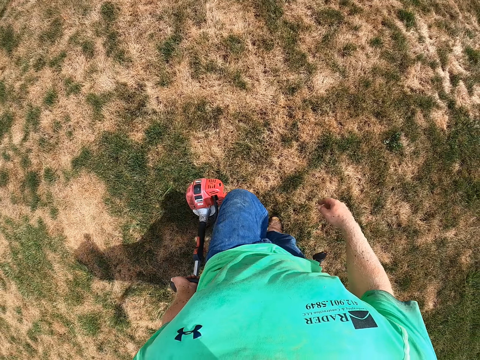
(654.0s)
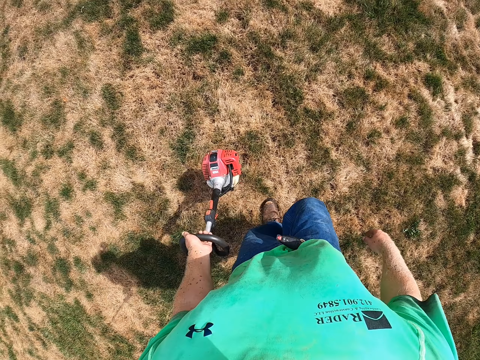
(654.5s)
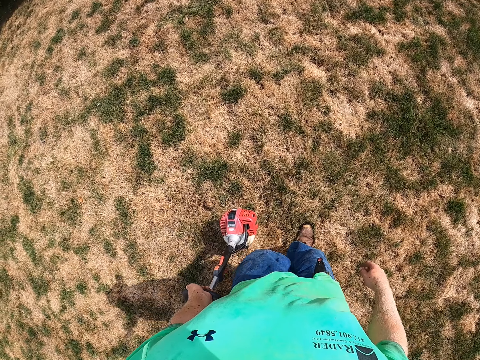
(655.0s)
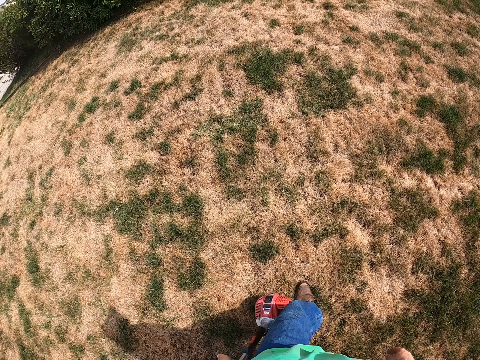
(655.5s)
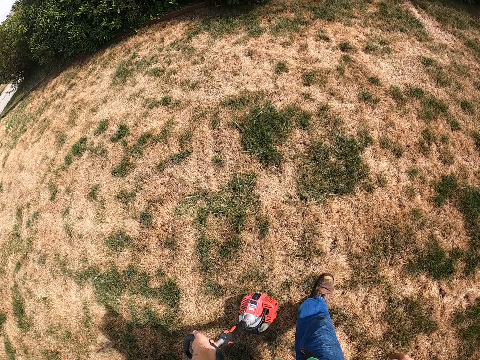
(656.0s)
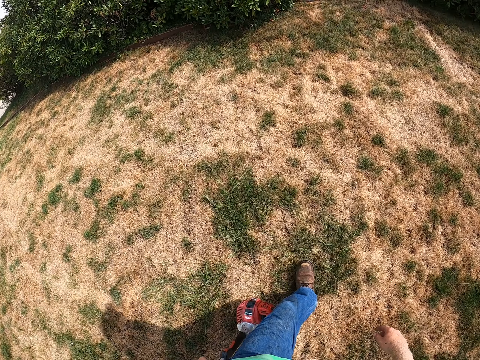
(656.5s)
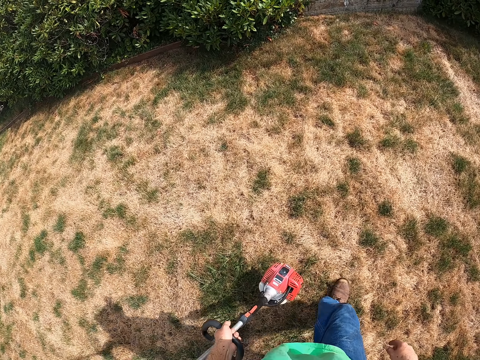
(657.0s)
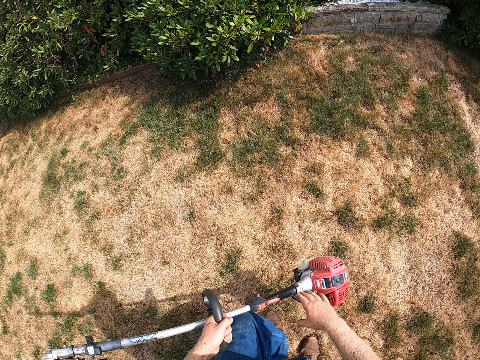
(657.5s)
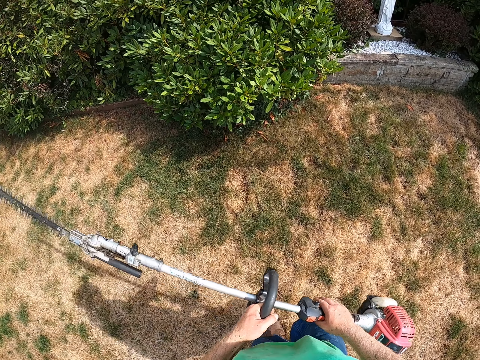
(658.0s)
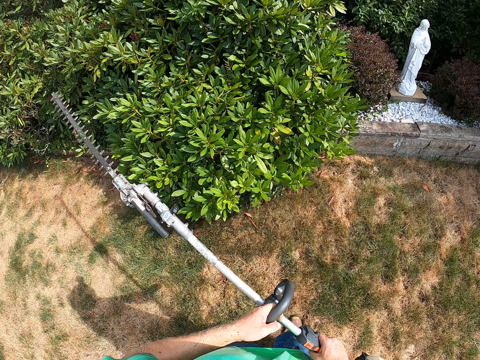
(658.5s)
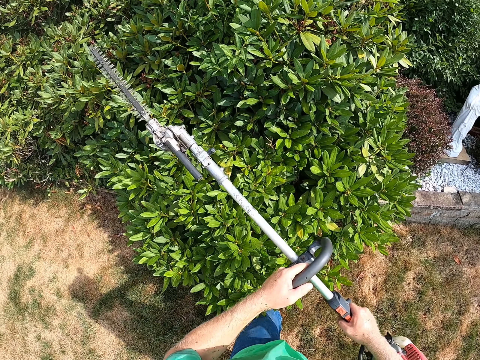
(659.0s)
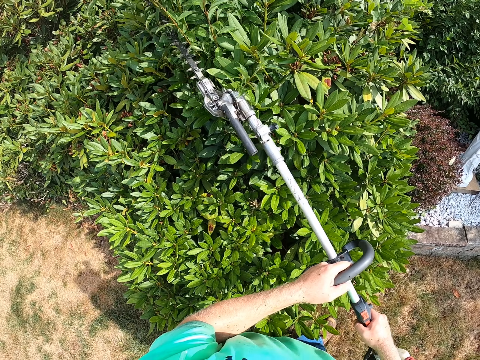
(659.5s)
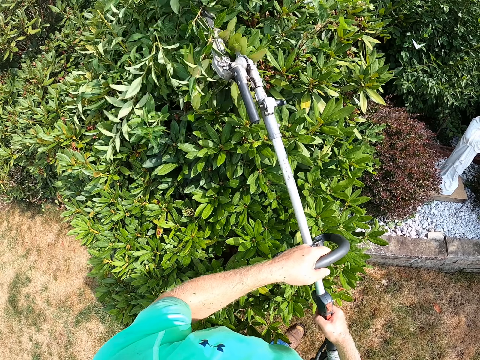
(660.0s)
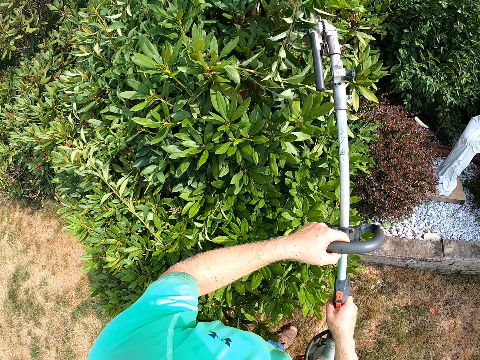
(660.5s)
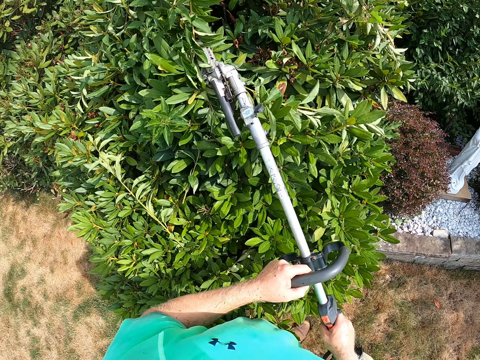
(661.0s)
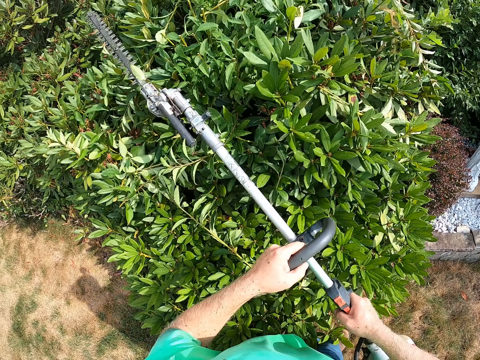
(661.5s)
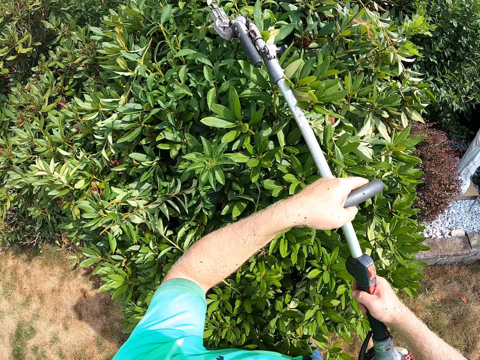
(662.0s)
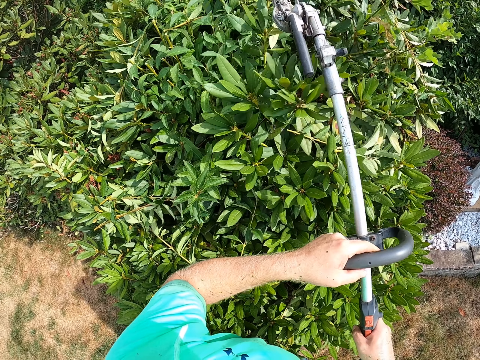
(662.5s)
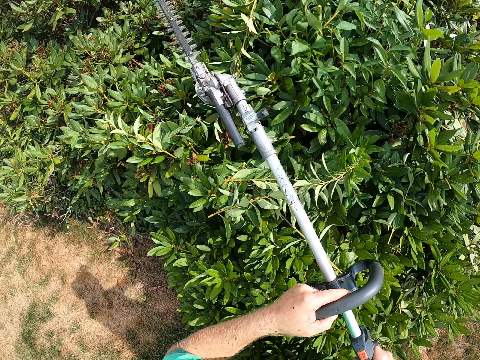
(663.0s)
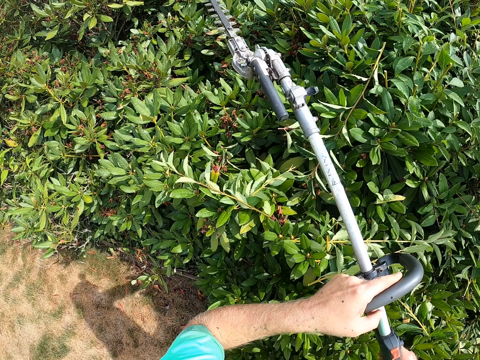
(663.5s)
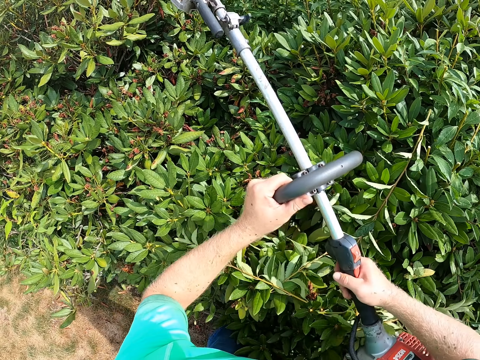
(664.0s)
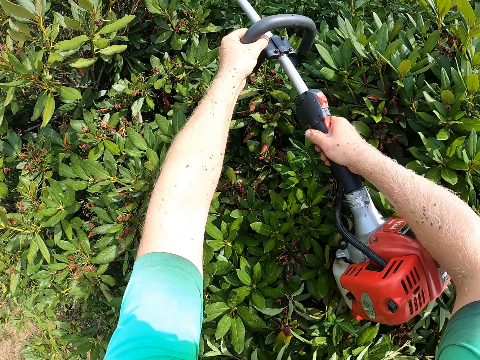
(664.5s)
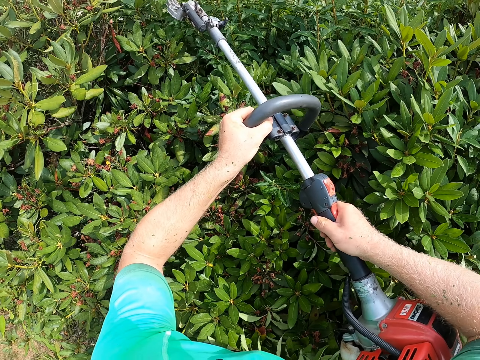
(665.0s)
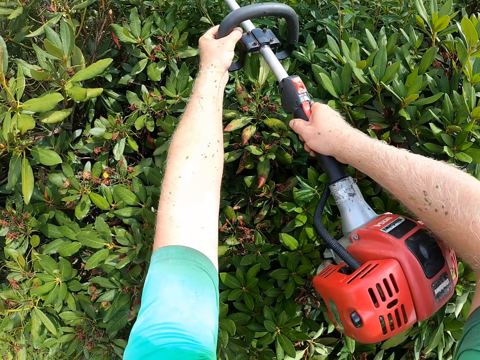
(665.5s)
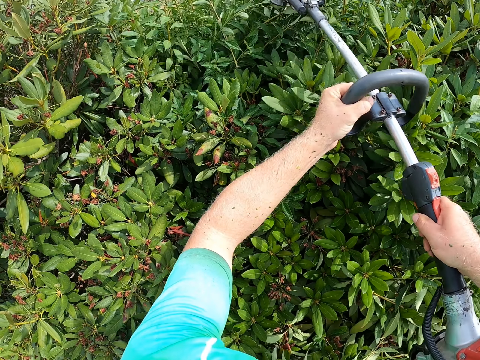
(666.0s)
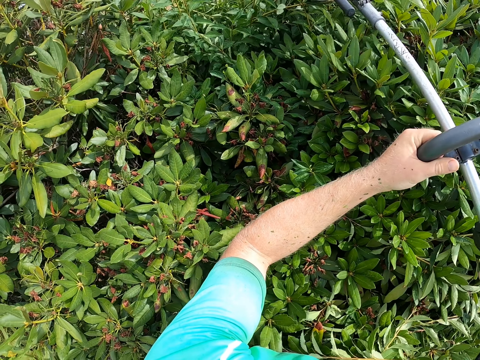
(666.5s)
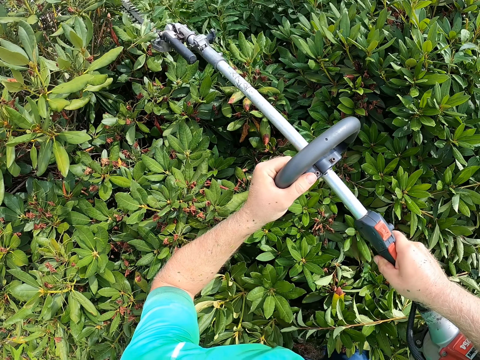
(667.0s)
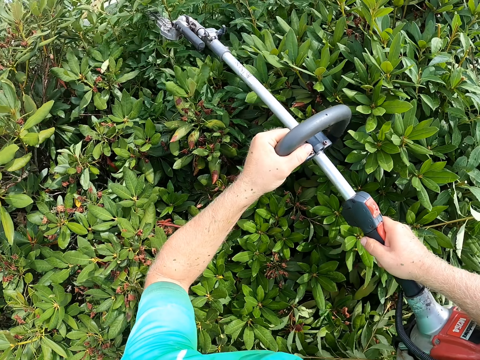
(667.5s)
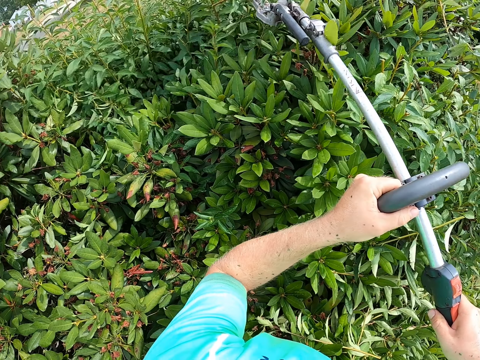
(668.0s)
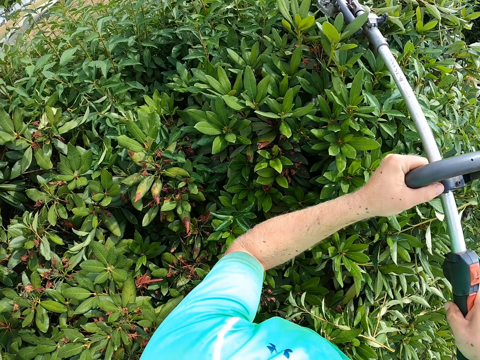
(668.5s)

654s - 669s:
The camera wearer holds the grass cutter with both hands. They trim a plant with the grass cutter in both hands.

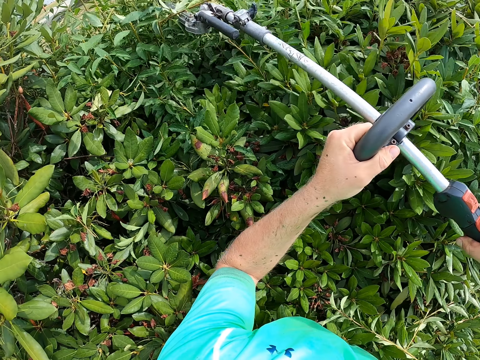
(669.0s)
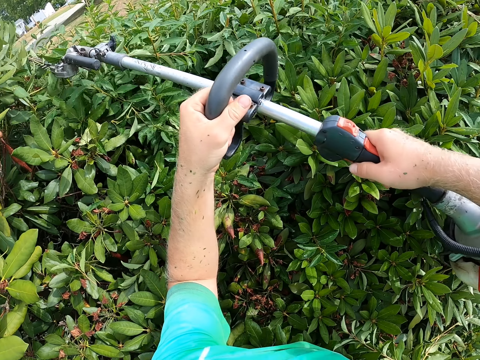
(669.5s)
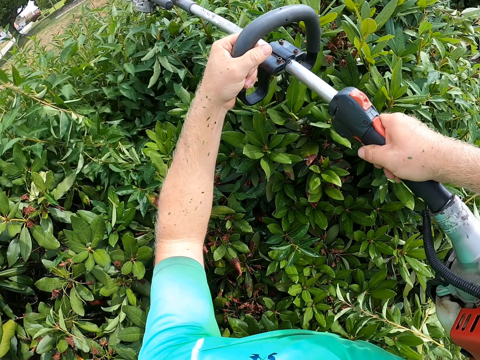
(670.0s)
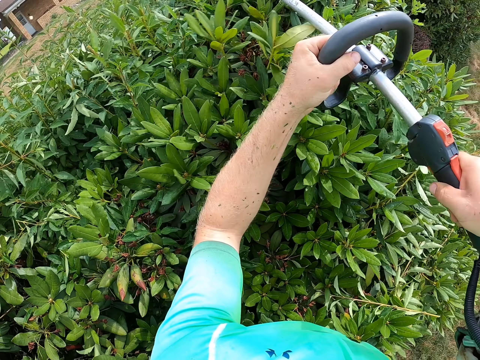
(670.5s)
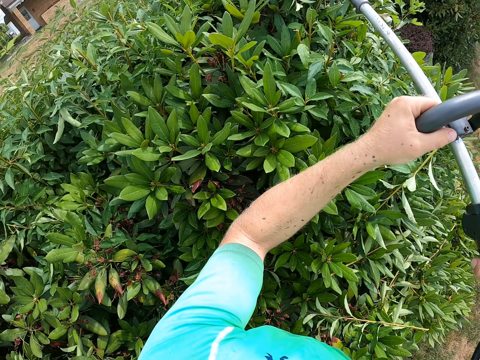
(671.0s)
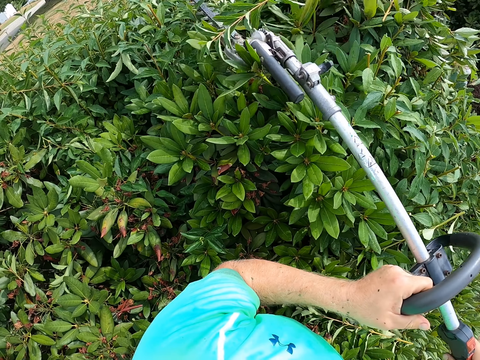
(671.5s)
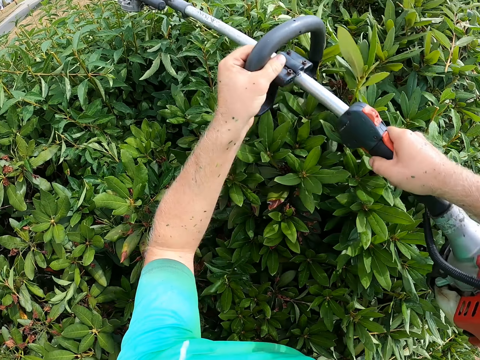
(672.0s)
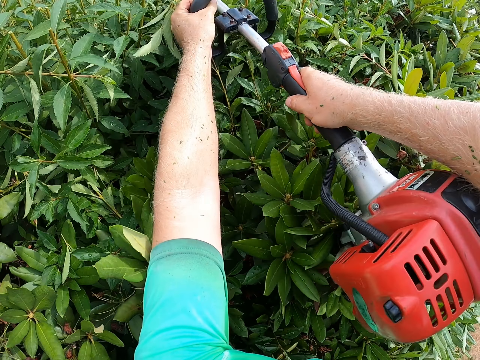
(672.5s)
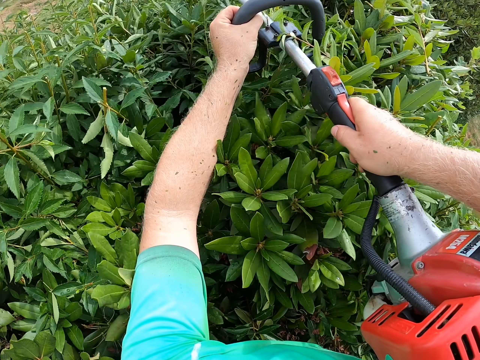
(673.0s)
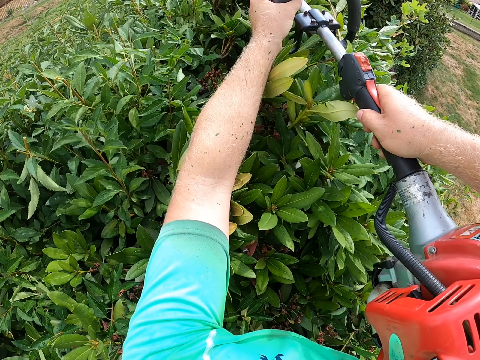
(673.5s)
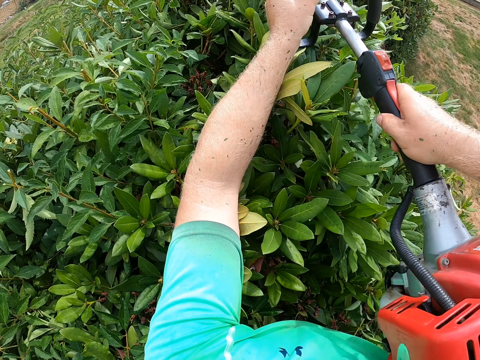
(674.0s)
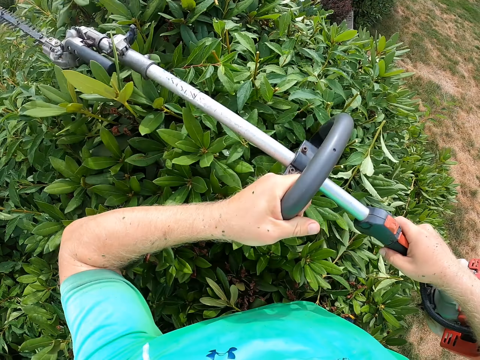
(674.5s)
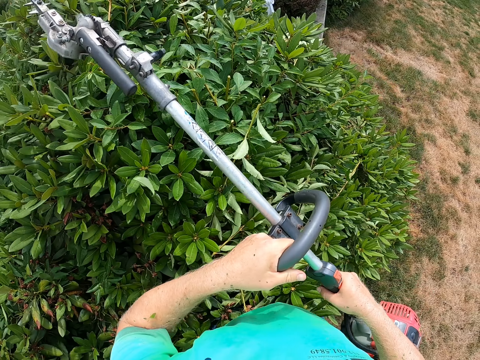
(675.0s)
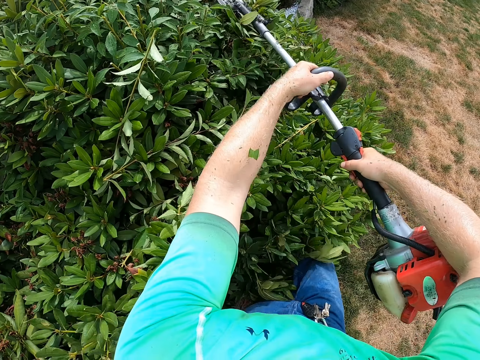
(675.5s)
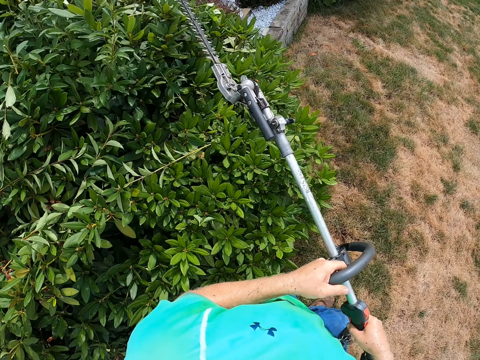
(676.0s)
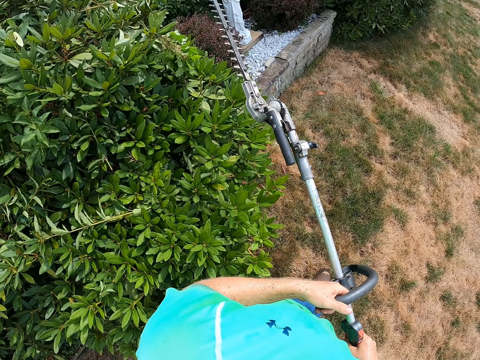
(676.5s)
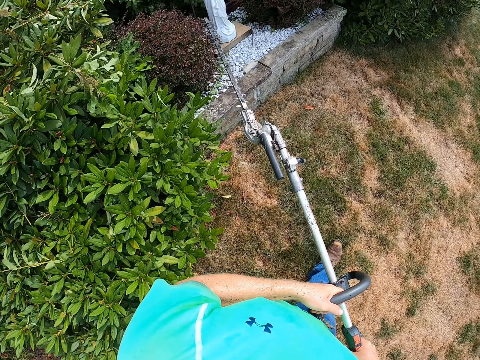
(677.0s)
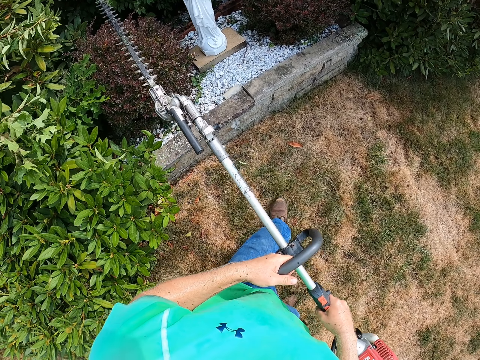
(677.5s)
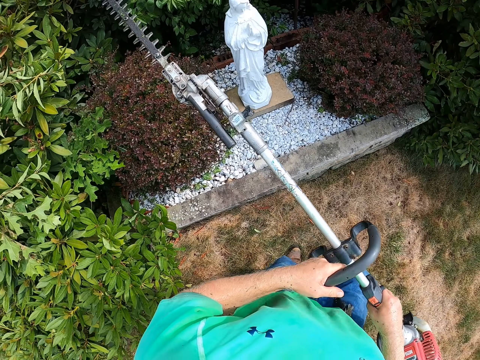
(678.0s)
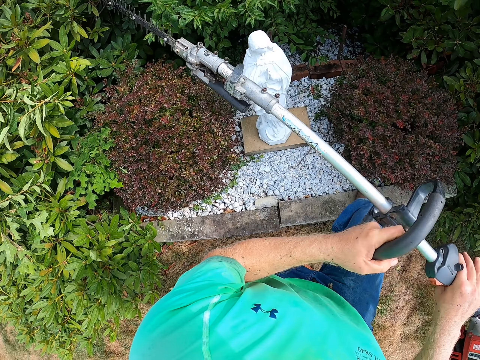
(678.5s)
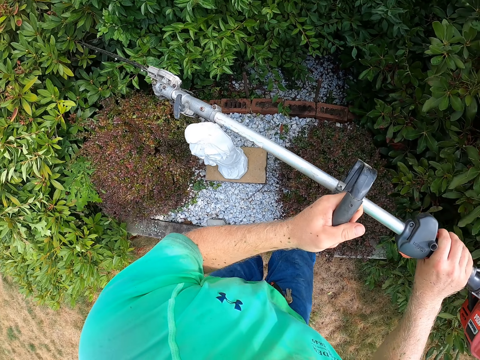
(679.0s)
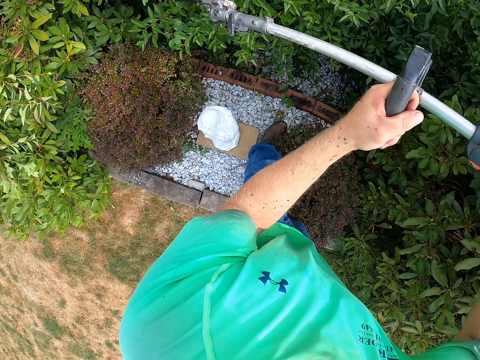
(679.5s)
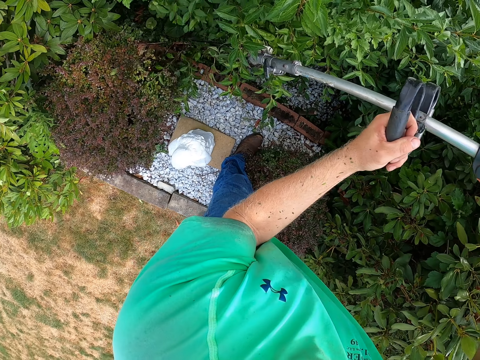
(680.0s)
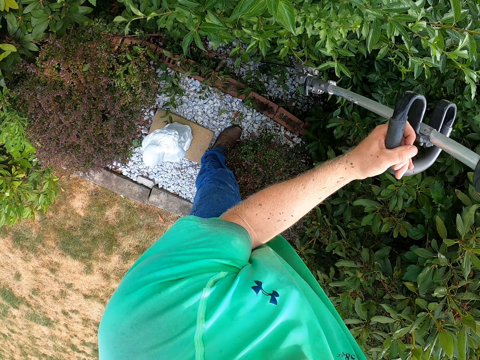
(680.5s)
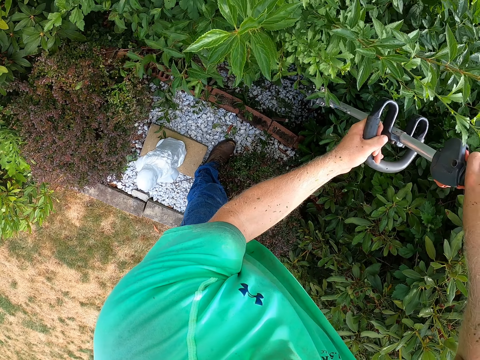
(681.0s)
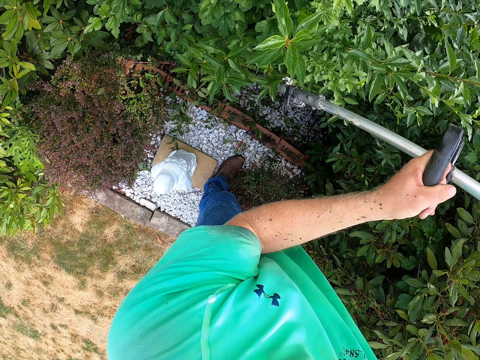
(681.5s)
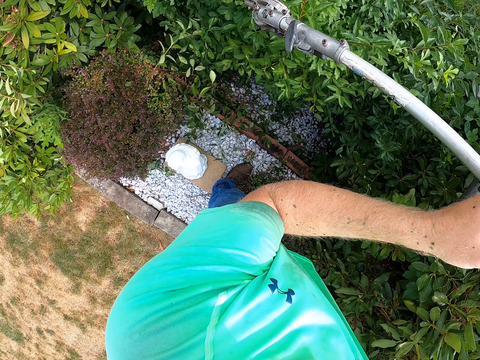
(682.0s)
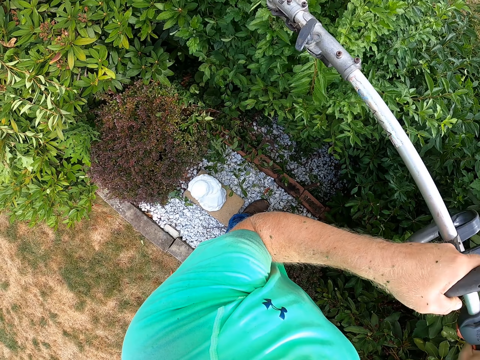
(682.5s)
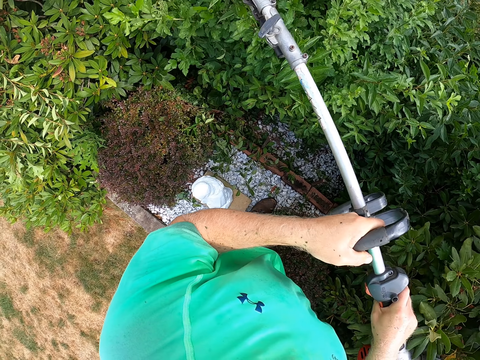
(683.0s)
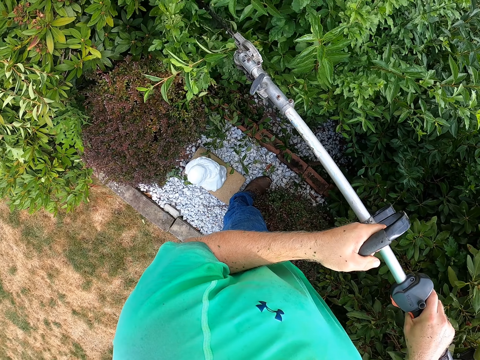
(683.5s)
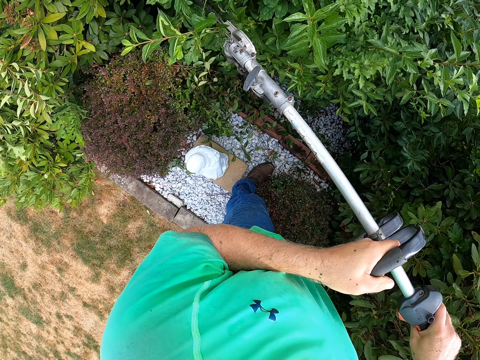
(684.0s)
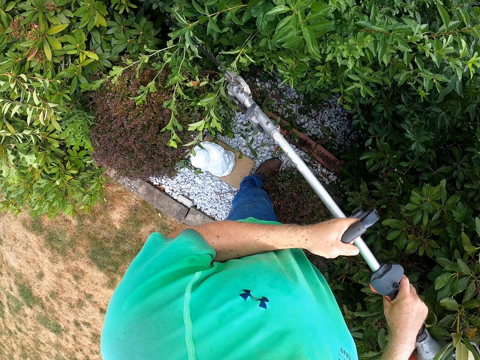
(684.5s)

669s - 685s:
The camera wearer walks. They step on a wall. They trim the shrubs.
